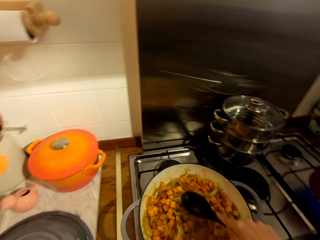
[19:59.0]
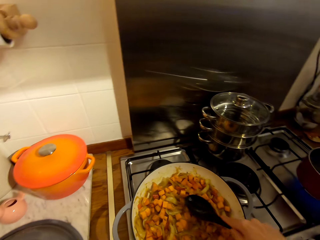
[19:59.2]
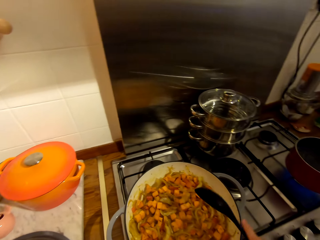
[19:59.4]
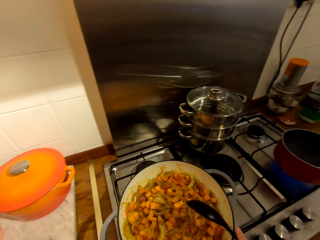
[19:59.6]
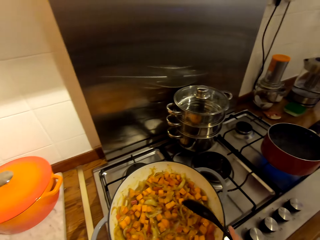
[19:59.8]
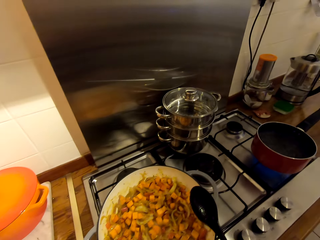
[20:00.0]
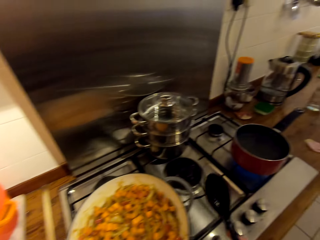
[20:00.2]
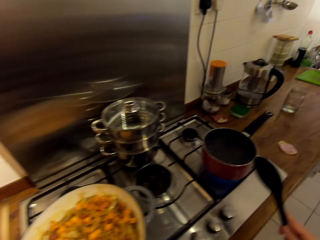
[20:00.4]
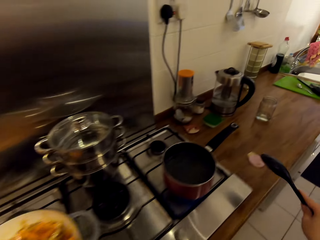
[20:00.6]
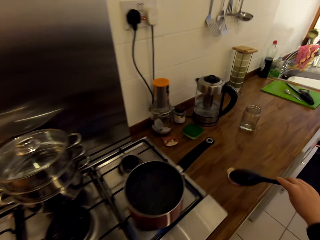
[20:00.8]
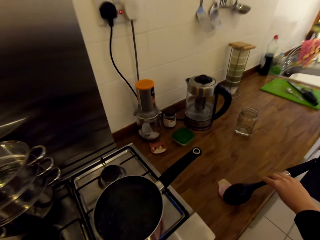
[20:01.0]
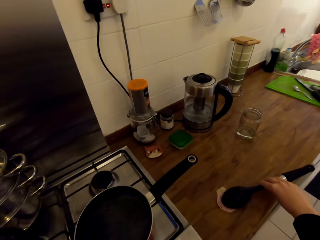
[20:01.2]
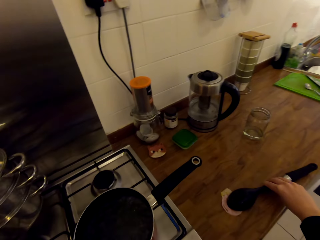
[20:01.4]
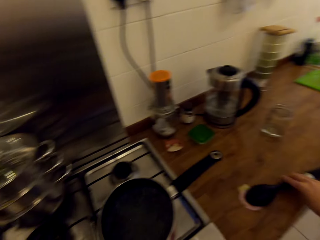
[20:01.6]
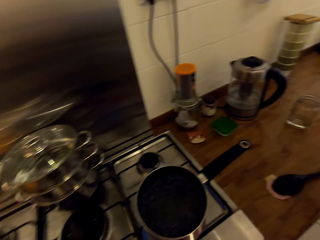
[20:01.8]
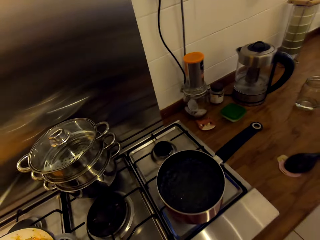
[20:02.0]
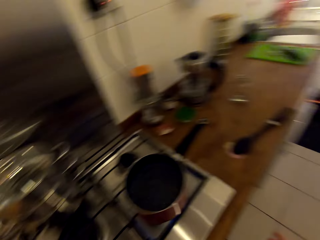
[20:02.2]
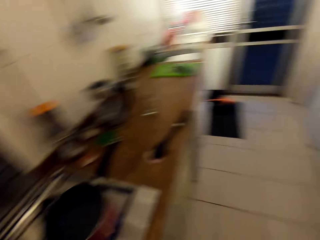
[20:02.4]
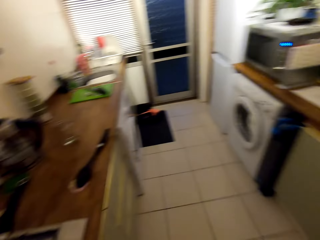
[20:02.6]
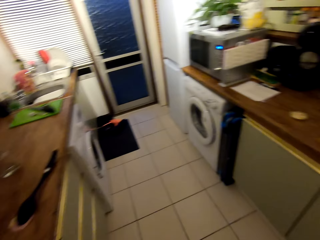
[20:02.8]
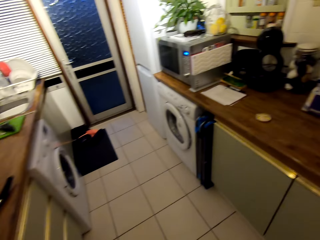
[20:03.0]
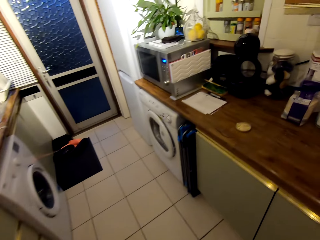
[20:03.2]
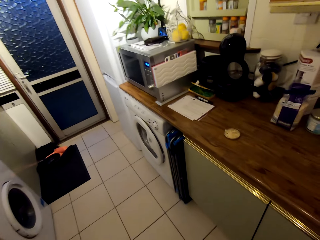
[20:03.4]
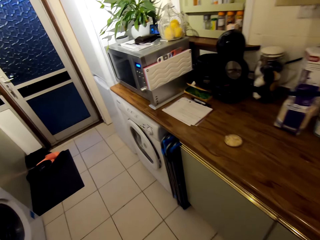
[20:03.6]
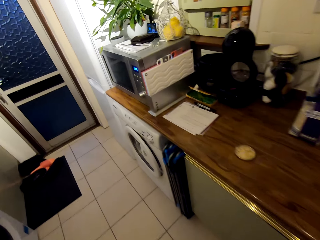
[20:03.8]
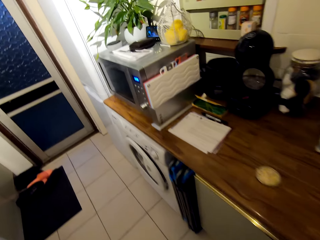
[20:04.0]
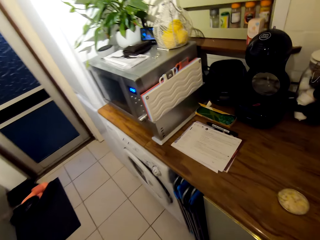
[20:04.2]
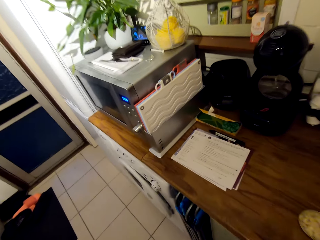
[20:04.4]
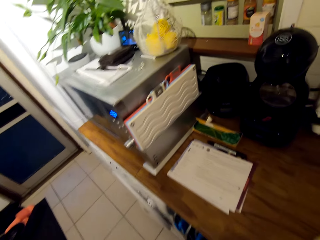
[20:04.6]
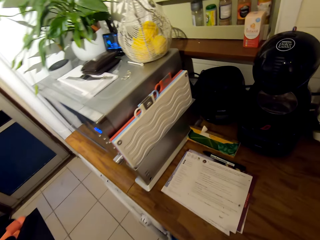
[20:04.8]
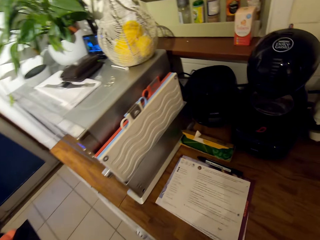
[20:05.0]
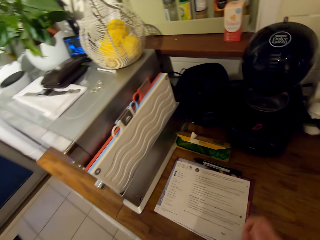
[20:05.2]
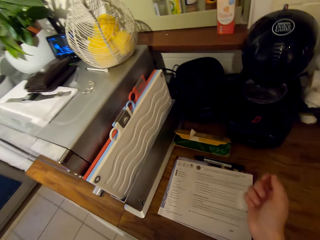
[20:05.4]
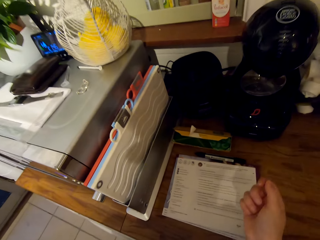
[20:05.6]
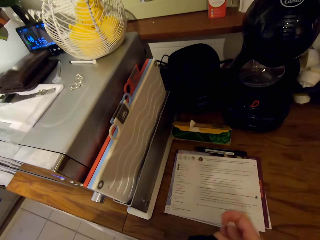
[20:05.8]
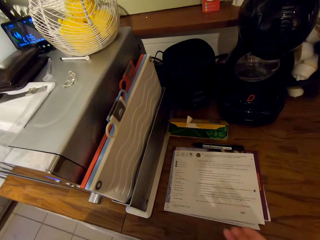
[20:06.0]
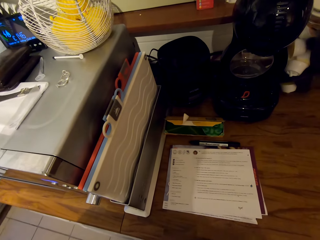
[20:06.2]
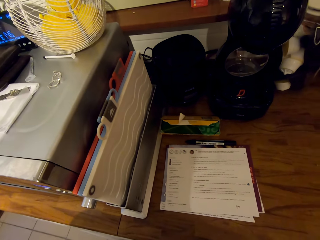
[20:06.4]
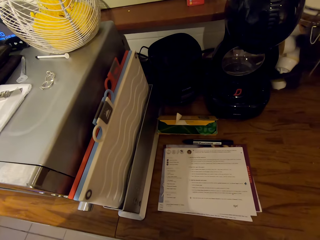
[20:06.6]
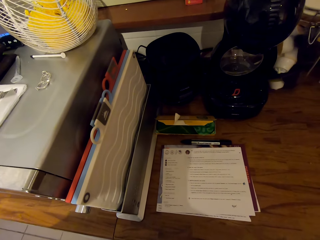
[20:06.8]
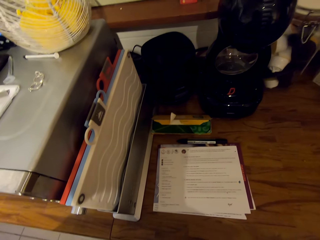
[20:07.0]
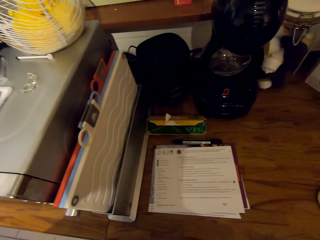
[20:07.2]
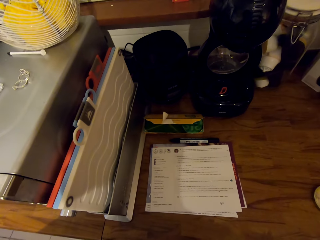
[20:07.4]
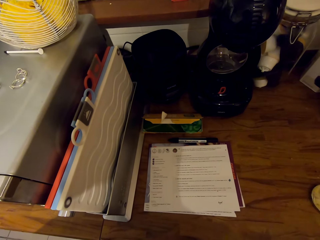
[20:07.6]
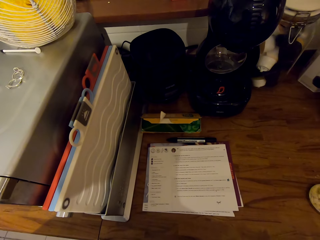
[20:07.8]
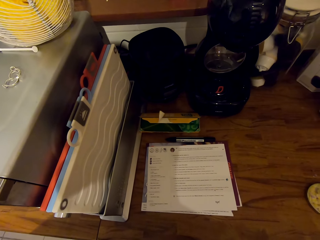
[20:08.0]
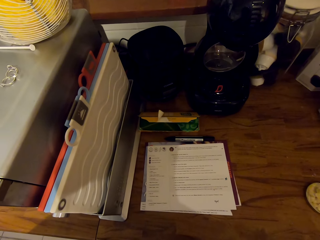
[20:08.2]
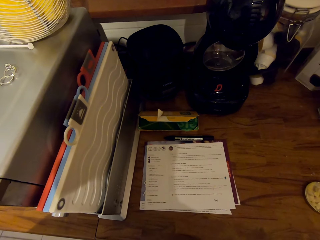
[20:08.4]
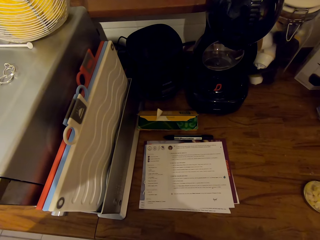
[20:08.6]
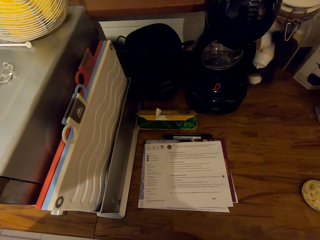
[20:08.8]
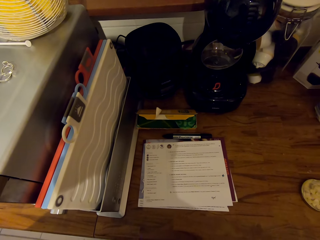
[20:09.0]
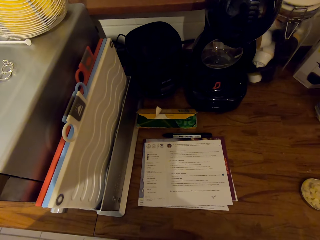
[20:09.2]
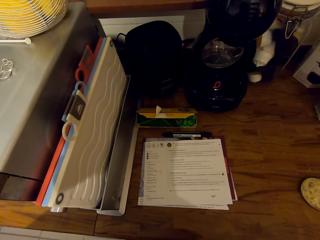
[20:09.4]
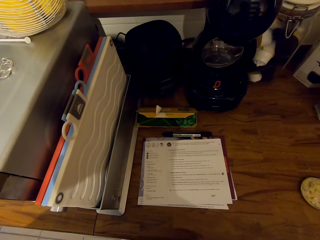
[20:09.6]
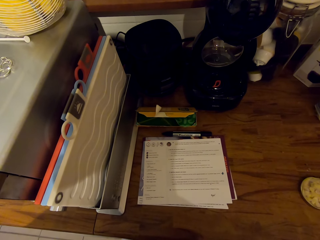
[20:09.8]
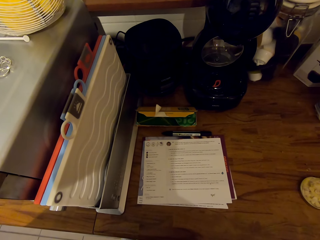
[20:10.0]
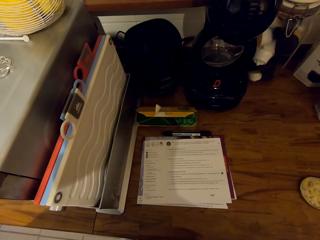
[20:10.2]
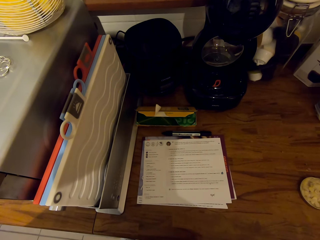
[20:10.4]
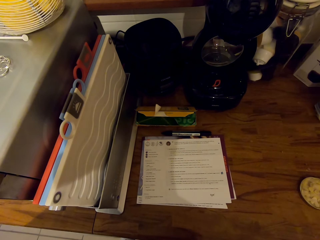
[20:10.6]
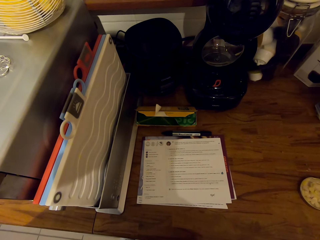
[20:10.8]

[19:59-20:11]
The camera wearer hits the spoon on the edge of the pot. They place the spoon on the counter. They walk towards the microwave. They read the sheet of paper.

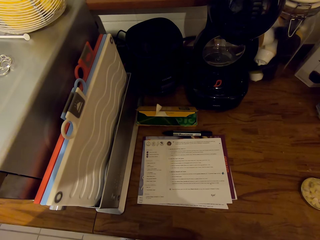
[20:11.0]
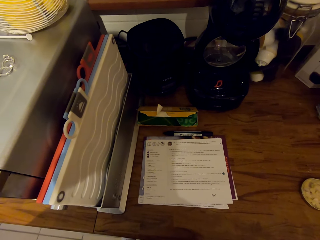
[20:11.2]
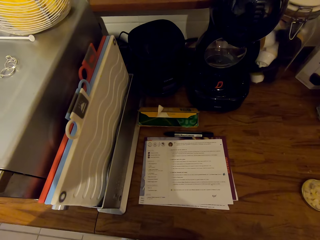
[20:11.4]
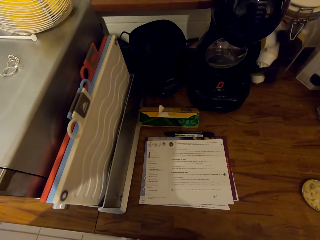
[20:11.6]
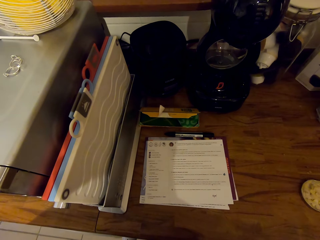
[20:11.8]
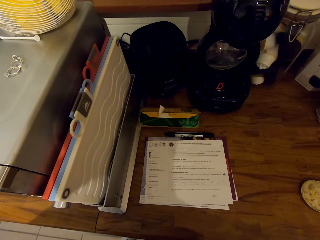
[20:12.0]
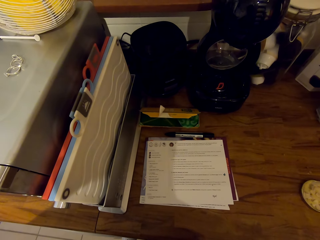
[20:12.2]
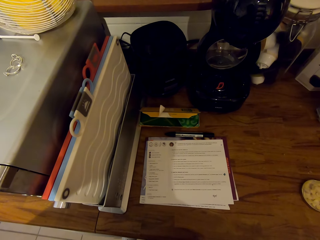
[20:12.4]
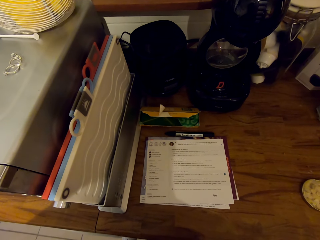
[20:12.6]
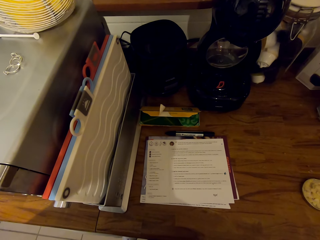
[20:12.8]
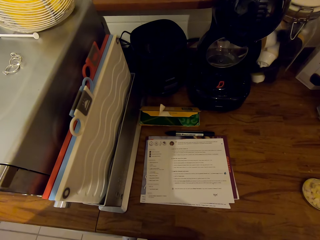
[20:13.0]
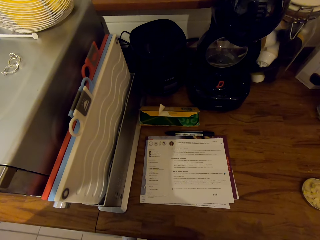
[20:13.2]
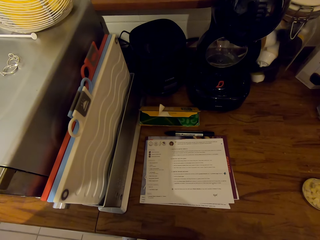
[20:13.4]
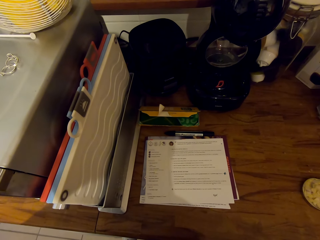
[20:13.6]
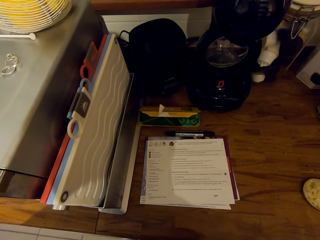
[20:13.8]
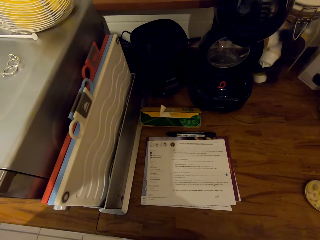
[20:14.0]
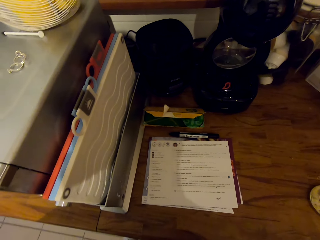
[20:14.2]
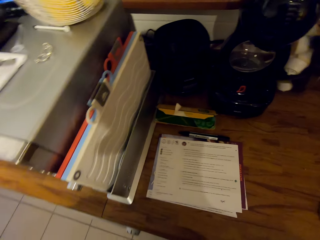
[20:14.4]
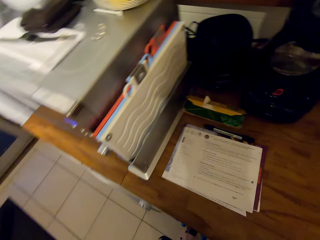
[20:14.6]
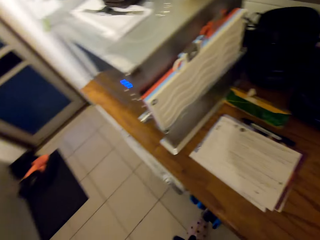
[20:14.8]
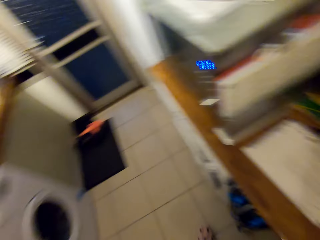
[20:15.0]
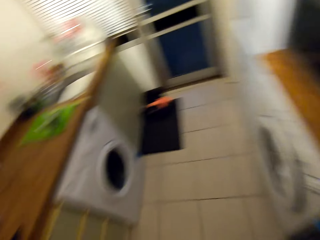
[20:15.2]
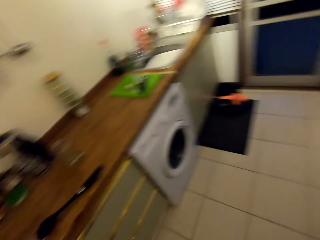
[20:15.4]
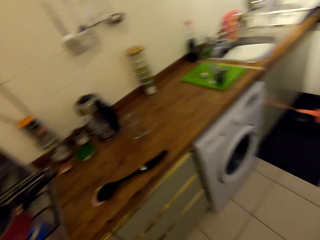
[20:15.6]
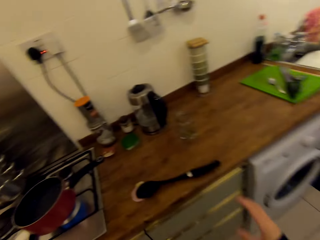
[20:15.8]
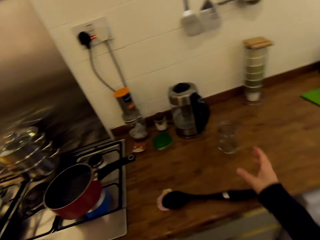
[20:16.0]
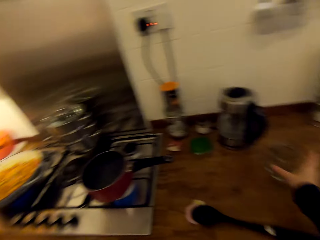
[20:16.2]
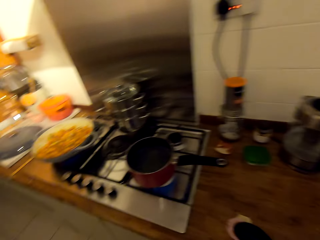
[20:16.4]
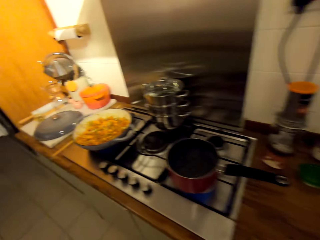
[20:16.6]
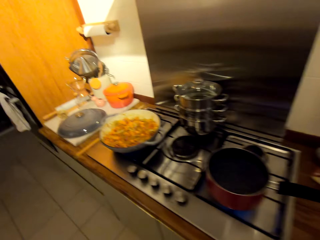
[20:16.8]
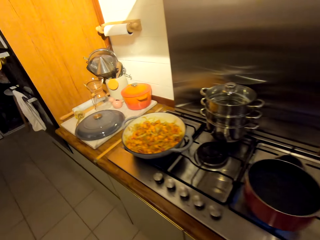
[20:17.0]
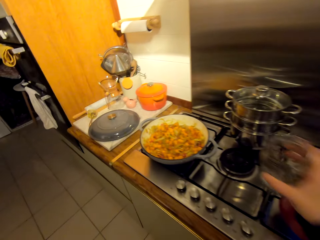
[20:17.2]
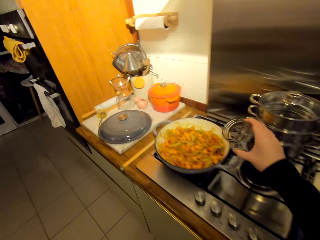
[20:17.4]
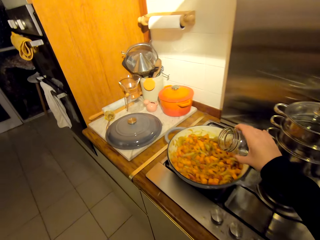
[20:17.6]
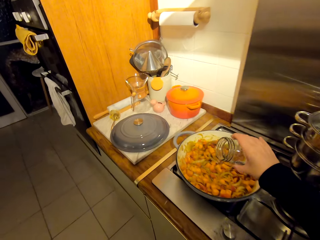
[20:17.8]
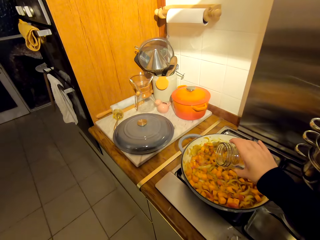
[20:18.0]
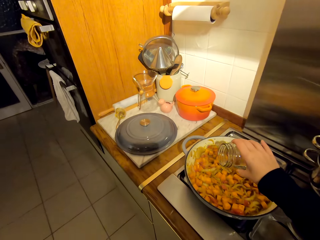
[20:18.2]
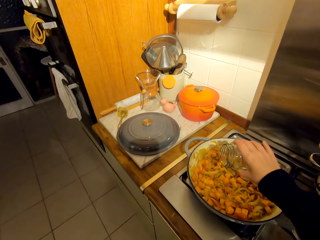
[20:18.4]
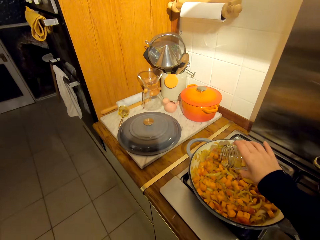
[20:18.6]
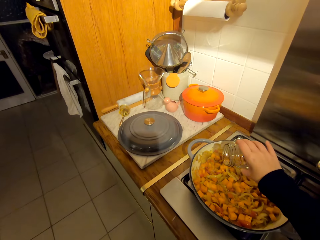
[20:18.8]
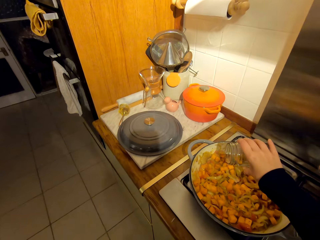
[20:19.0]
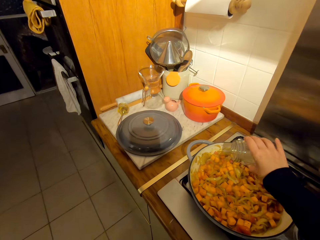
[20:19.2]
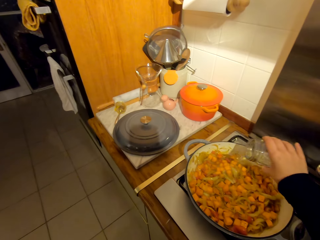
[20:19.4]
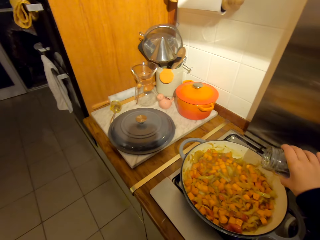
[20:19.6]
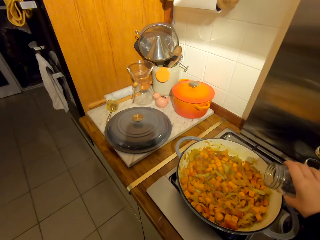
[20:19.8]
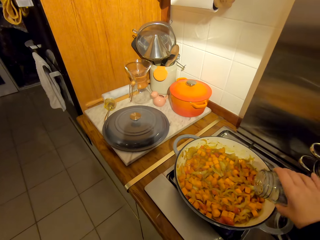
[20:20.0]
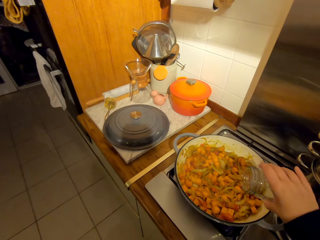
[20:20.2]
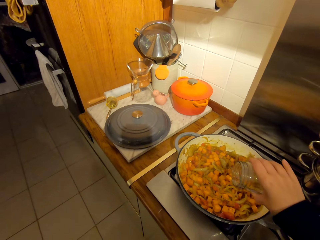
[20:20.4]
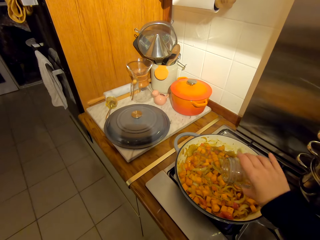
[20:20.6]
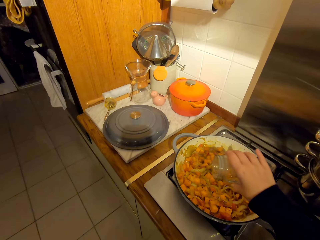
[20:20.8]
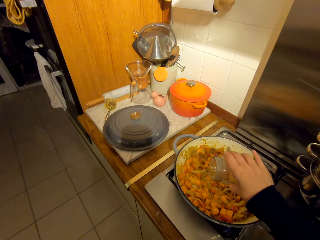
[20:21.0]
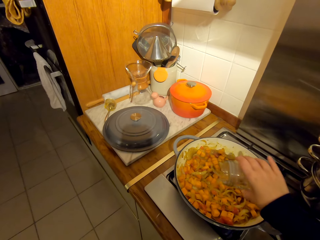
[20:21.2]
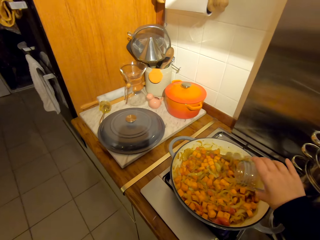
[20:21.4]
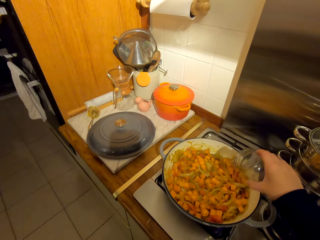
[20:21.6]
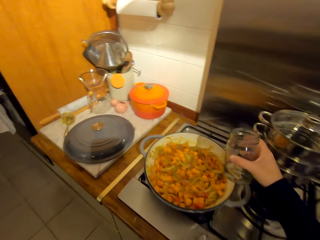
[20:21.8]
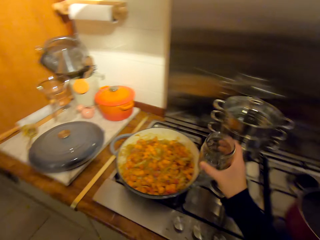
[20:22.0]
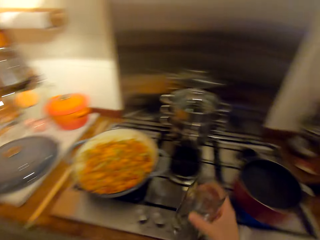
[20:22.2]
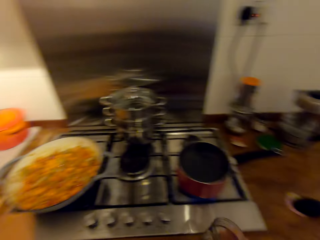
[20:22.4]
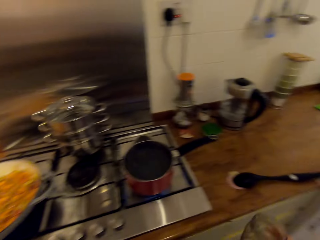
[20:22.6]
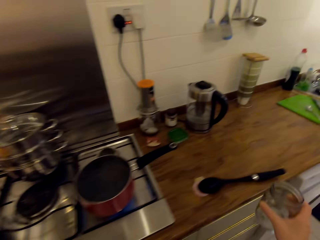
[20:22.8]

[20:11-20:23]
The camera wearer walks towards the cooker. They turn around the kitchen. They pick up a glass from the counter. They walk around the kitchen. They pour water from the glass in the pot.
